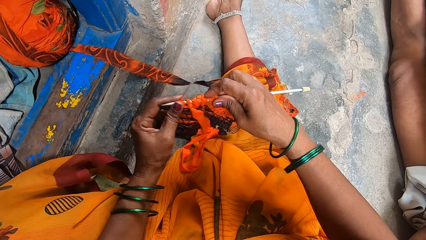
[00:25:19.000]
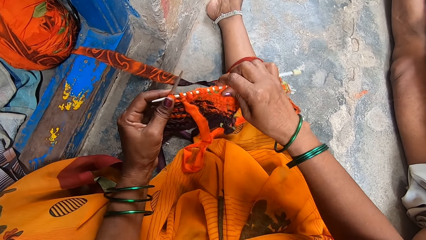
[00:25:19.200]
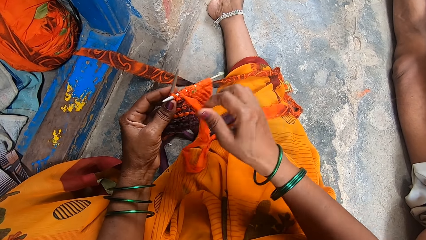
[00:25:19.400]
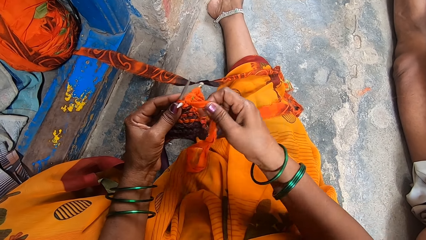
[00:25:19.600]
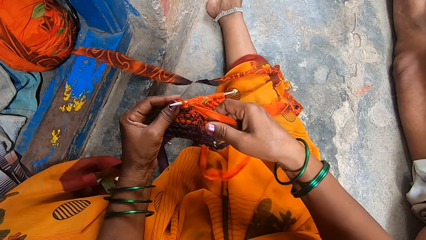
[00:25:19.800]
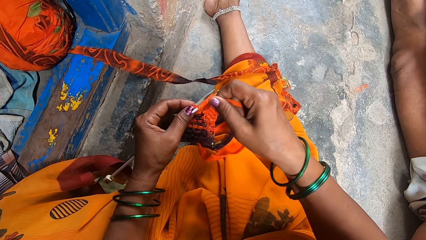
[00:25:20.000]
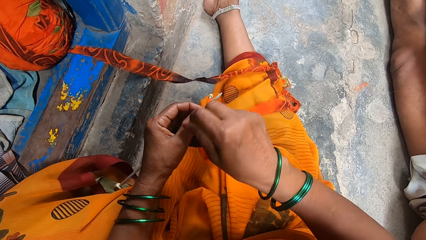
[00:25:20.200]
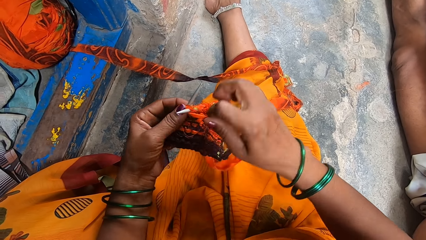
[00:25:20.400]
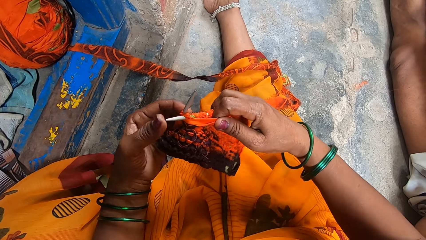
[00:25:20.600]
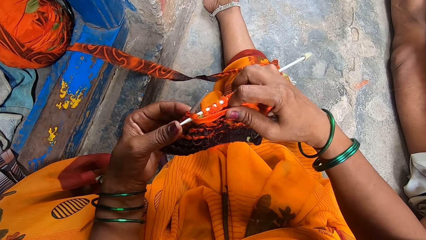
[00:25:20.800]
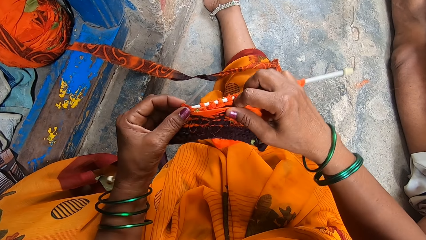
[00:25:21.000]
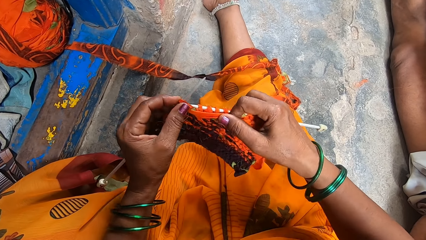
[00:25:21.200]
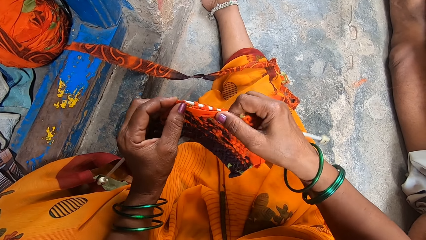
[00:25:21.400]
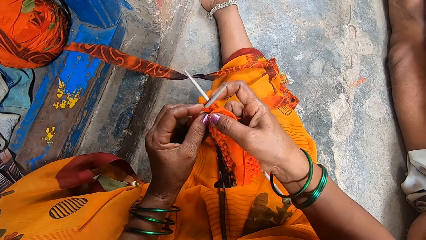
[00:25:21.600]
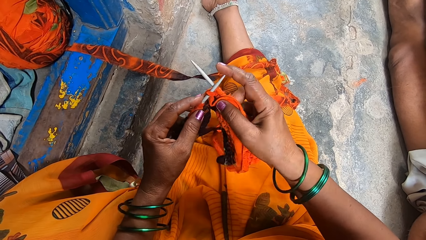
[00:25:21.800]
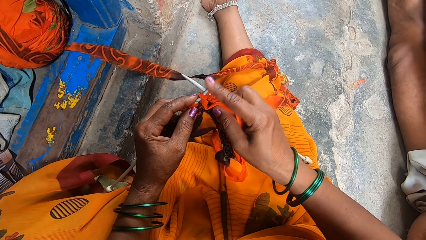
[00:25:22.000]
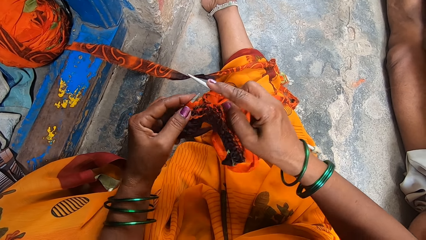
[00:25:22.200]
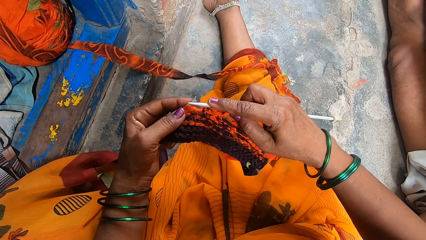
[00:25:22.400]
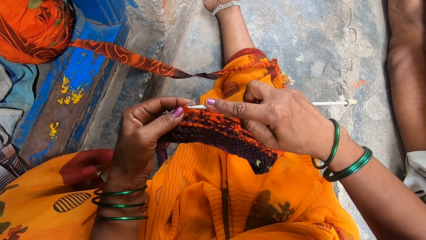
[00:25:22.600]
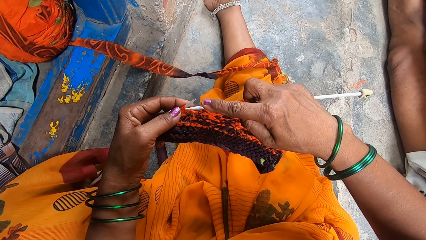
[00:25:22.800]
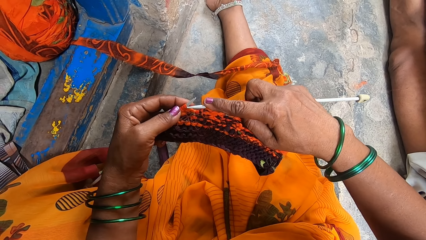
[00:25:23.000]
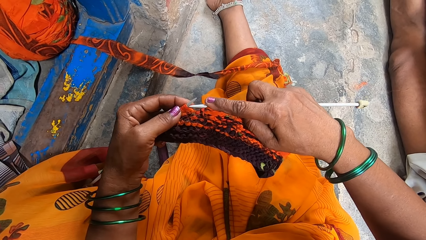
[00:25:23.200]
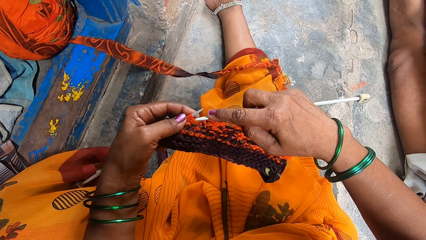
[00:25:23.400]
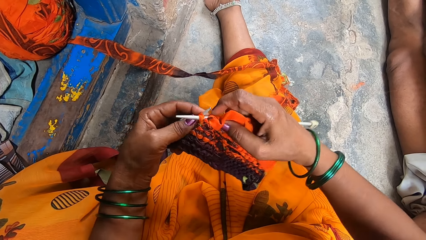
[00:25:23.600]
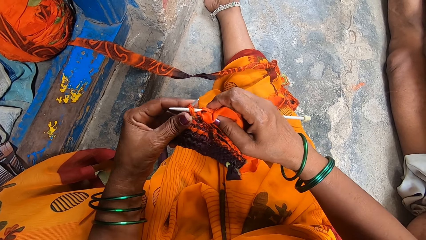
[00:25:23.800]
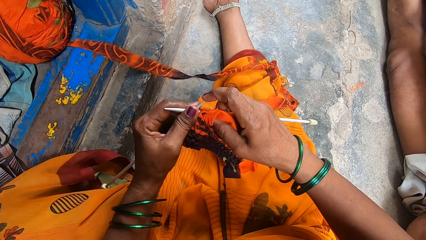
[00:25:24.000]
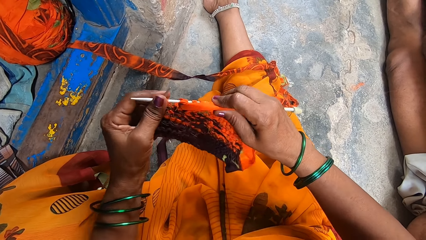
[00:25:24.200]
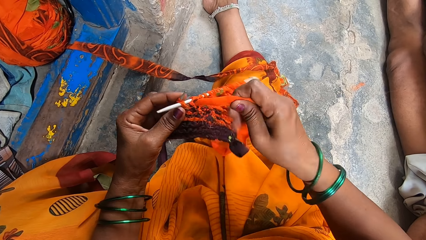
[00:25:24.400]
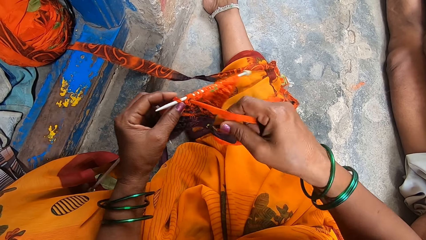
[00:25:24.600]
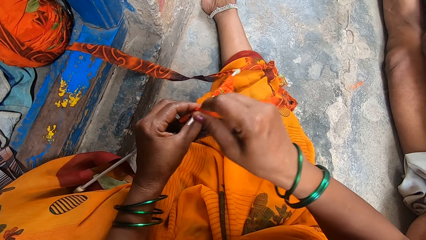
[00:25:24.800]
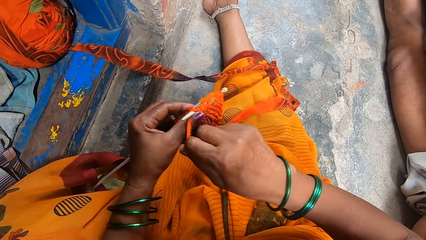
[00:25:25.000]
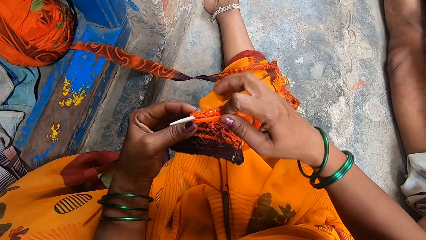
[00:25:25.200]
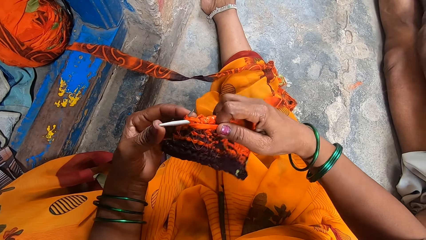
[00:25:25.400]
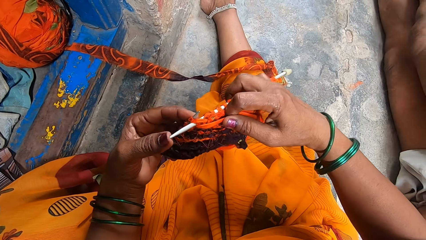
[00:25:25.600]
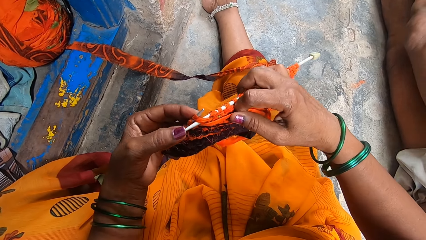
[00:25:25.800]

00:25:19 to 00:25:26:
The camera wearer inserts the knitting needle in the fabric. They knit the fabric.

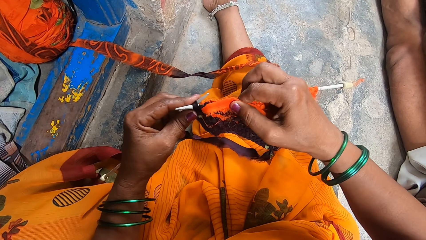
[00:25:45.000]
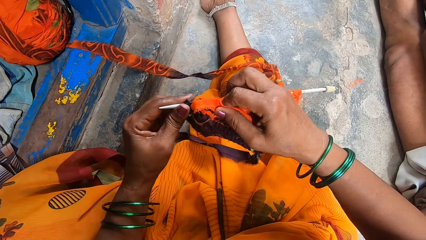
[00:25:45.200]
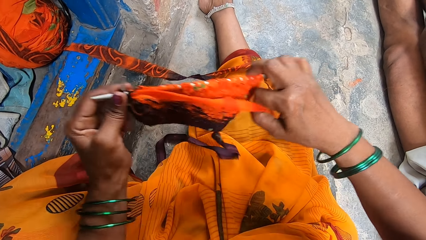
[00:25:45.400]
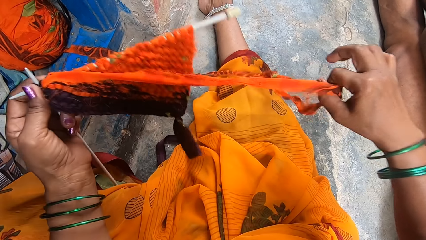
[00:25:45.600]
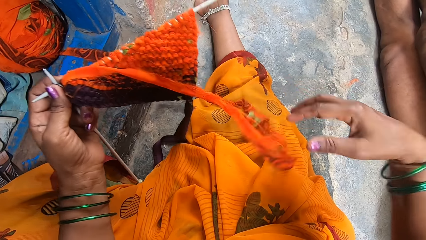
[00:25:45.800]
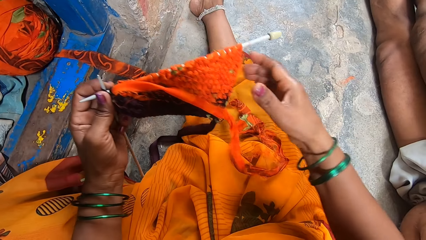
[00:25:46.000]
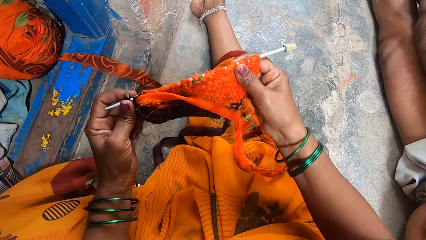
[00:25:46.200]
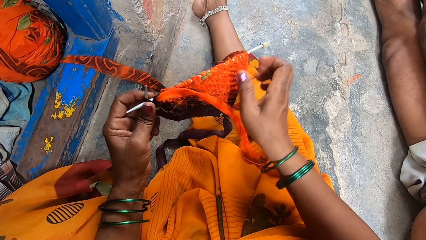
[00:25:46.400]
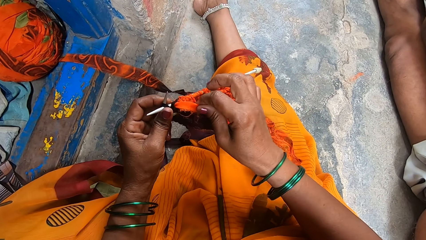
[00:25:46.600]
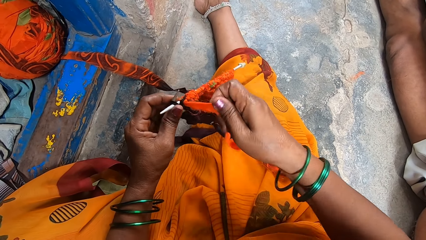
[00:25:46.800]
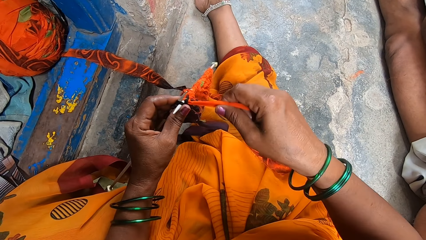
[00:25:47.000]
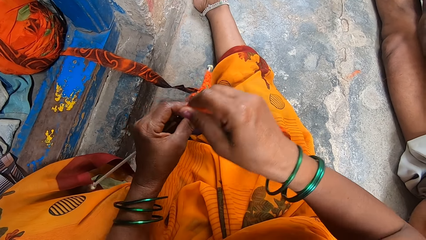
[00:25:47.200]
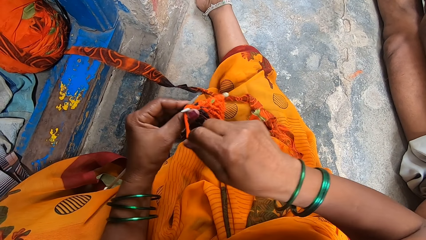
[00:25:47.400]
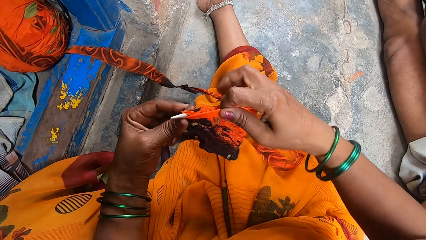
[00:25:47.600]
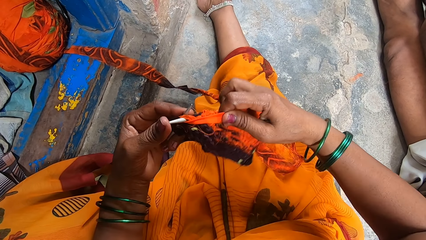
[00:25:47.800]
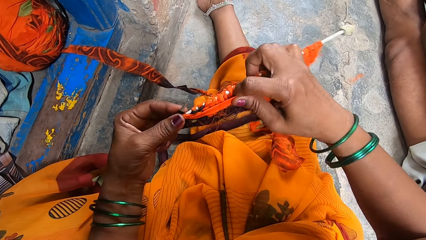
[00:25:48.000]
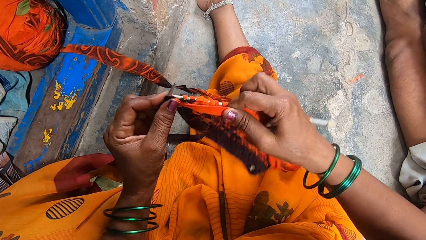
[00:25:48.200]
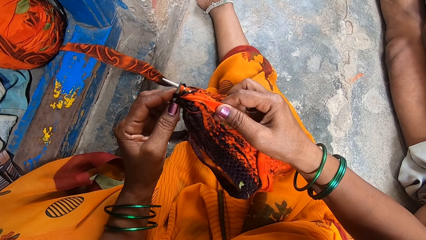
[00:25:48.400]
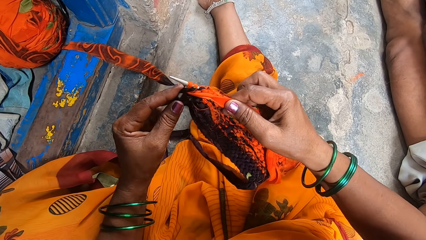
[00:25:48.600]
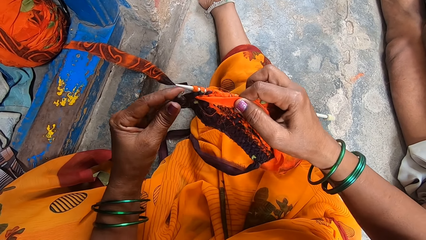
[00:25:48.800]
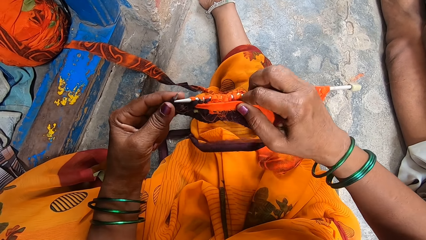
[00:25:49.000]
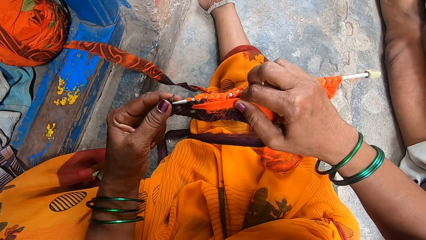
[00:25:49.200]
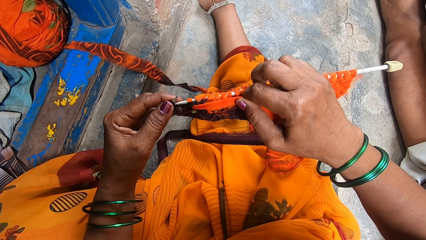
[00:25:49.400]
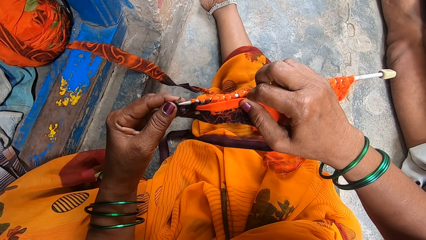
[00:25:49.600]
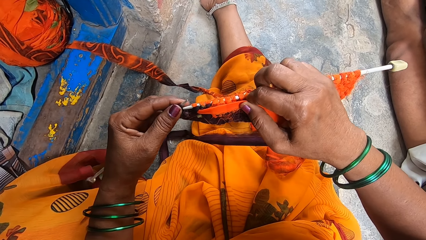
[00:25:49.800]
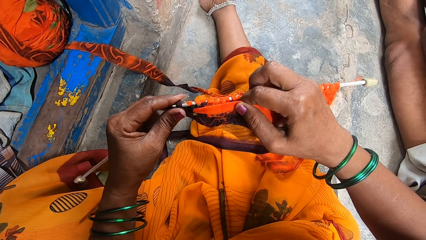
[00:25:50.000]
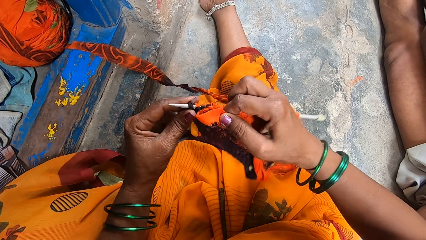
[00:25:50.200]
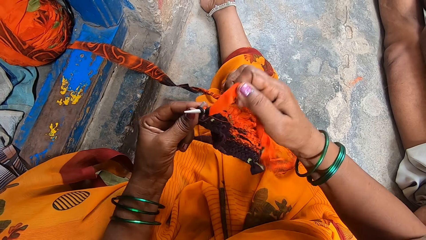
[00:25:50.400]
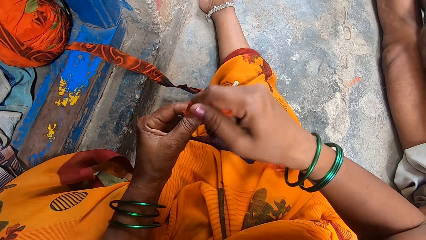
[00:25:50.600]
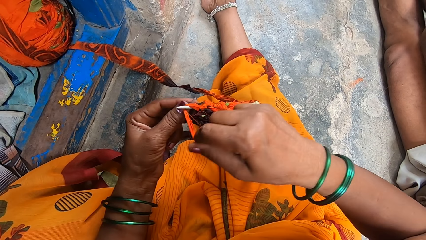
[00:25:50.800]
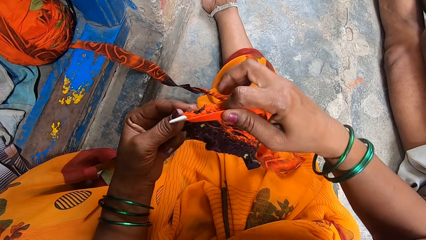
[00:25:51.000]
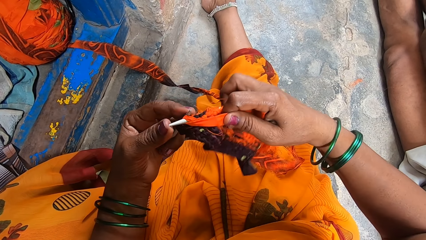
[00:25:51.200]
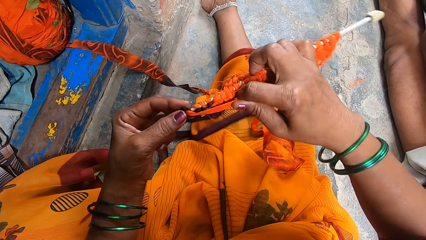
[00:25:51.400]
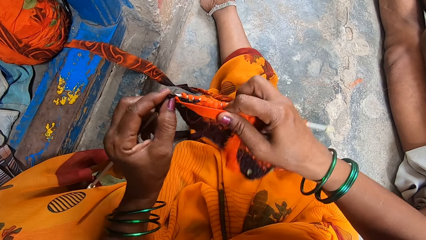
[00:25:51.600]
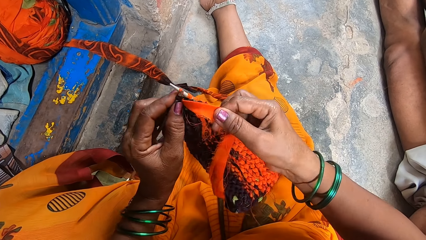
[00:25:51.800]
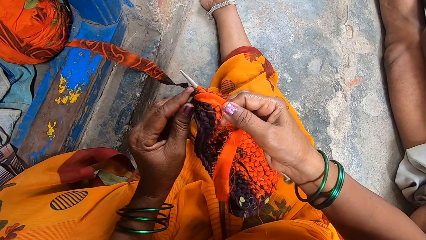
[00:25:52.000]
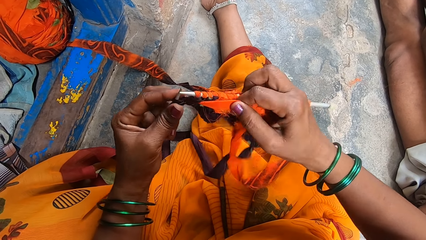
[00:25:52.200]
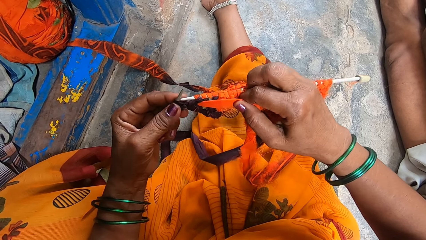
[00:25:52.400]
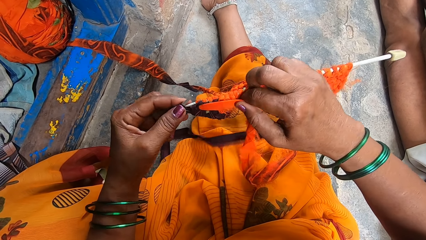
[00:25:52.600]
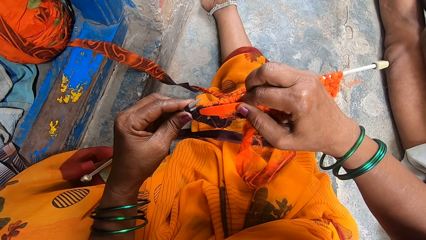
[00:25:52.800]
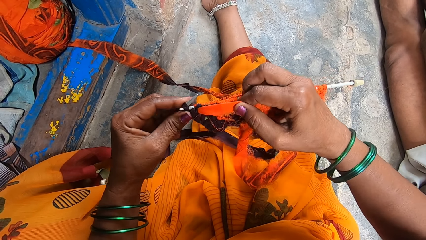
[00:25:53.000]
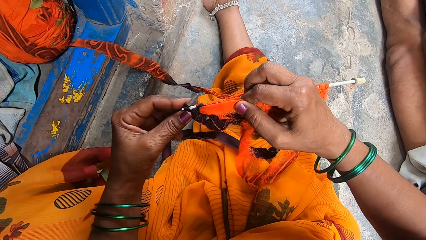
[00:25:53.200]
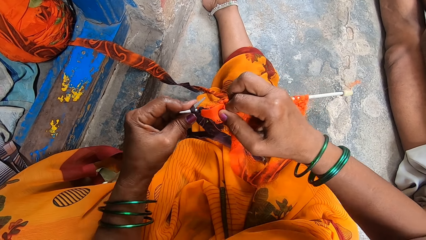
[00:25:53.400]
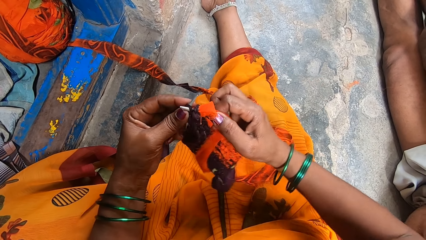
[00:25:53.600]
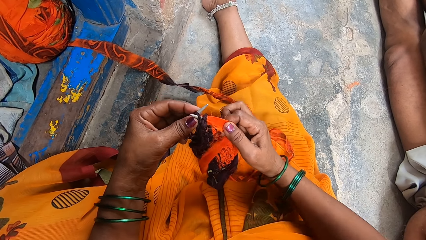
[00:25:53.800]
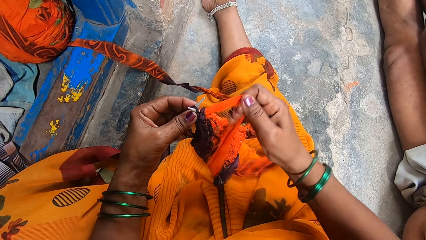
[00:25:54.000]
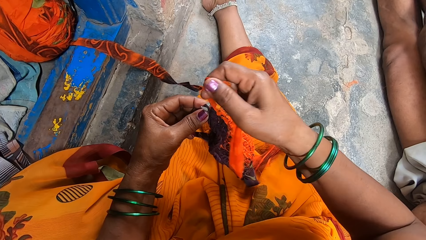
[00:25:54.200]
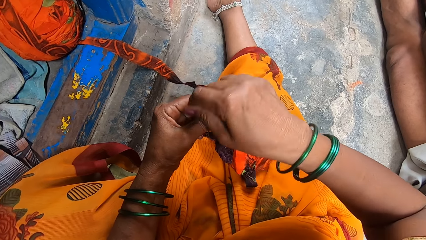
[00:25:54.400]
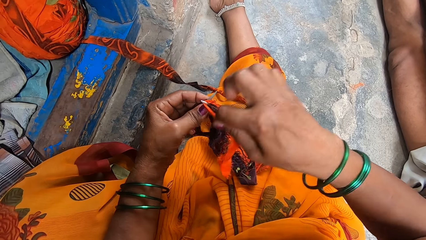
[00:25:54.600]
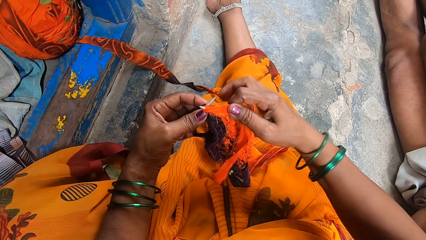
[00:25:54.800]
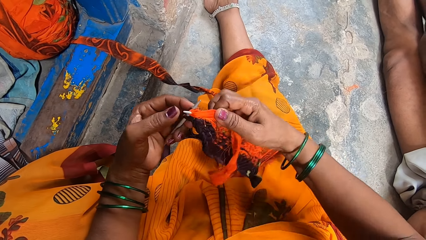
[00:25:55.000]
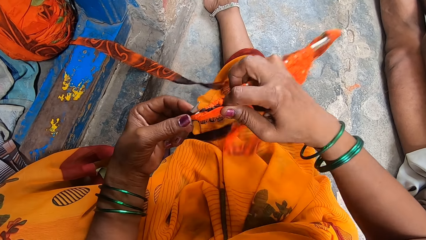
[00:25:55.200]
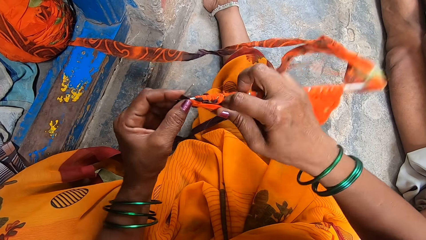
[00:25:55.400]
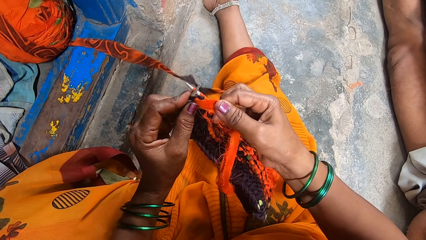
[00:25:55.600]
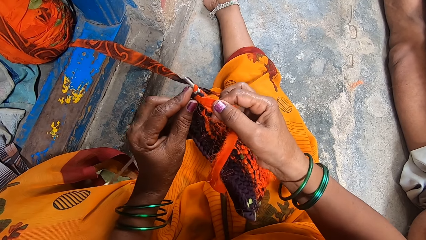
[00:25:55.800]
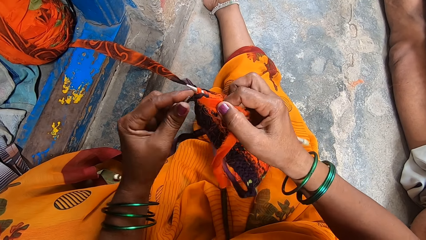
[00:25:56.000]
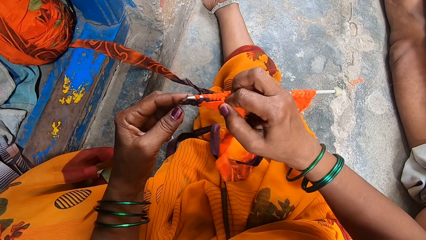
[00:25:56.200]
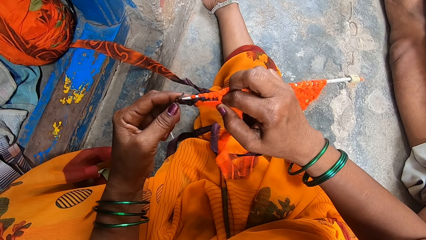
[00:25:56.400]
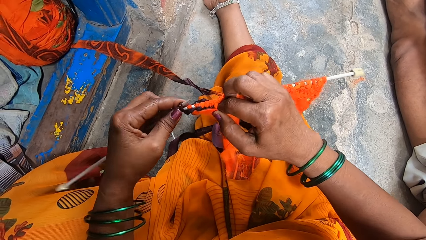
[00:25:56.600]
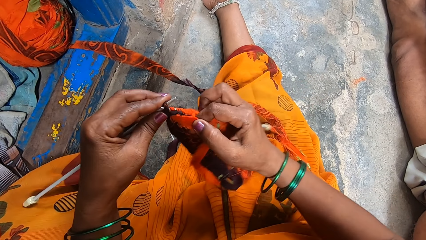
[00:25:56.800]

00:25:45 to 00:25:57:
The camera wearer adjusts the thread. They knit the fabric.
